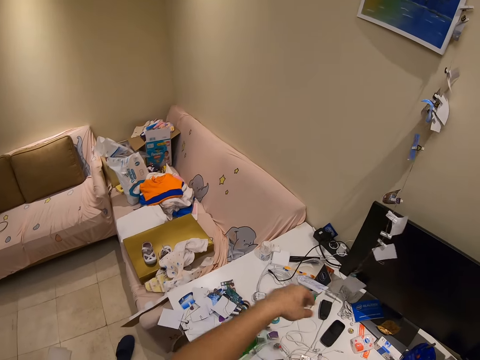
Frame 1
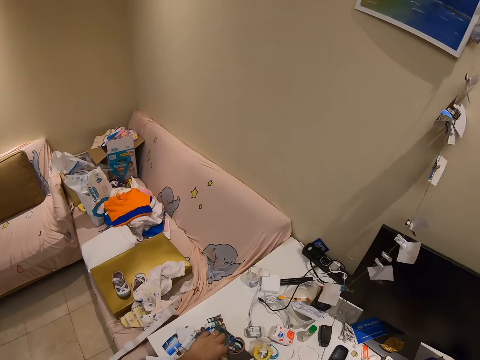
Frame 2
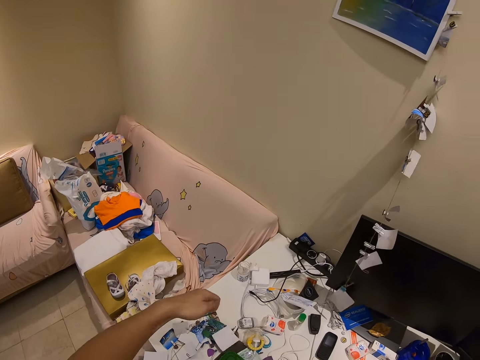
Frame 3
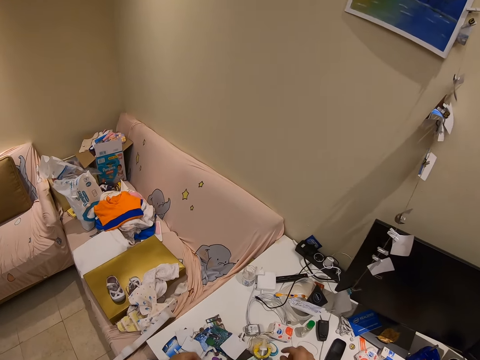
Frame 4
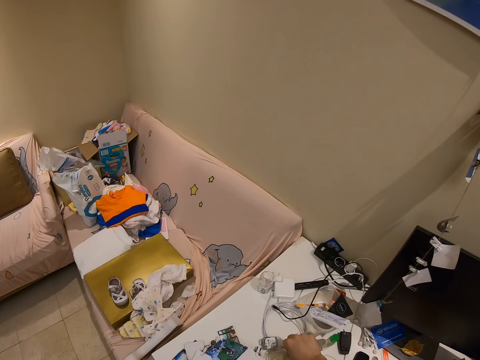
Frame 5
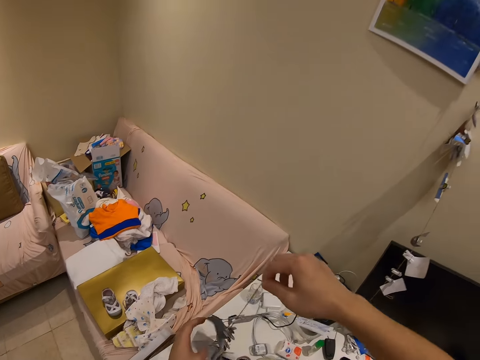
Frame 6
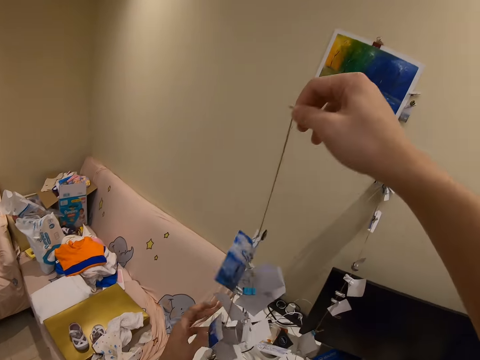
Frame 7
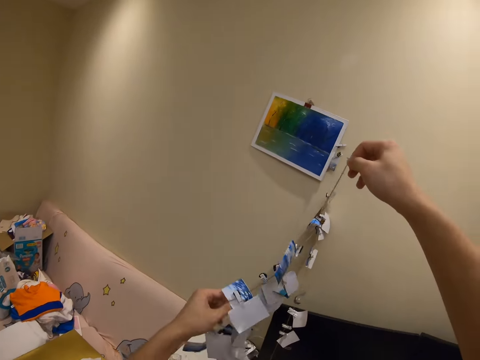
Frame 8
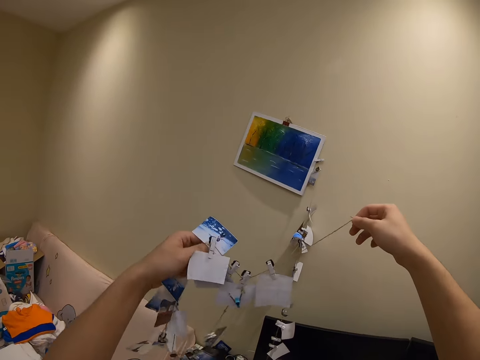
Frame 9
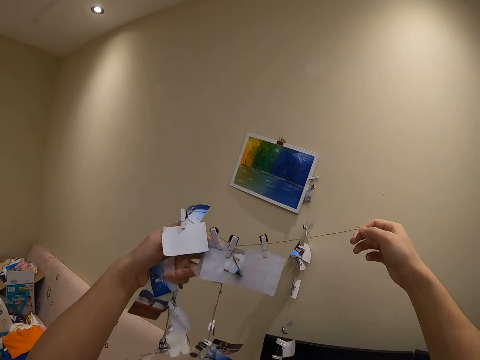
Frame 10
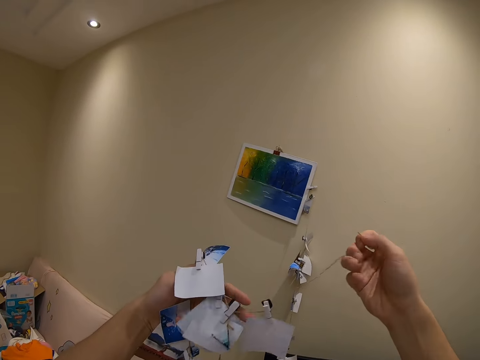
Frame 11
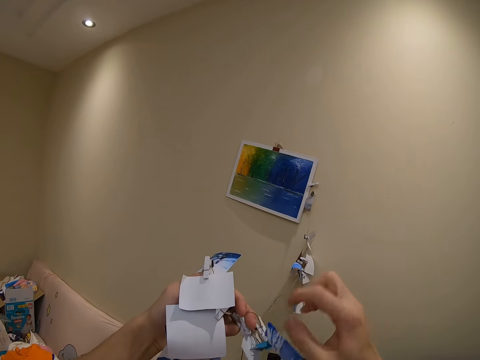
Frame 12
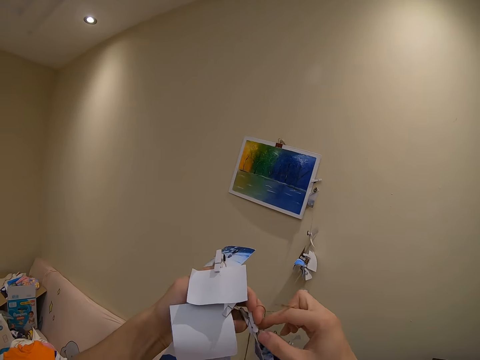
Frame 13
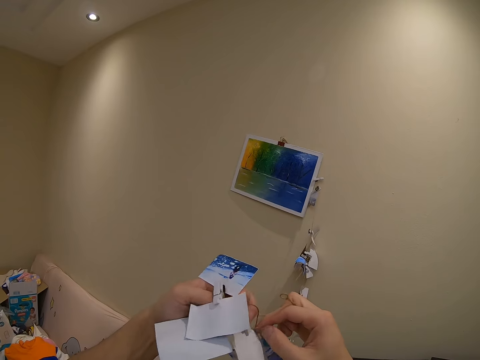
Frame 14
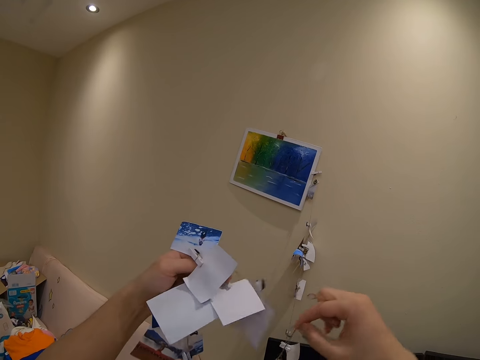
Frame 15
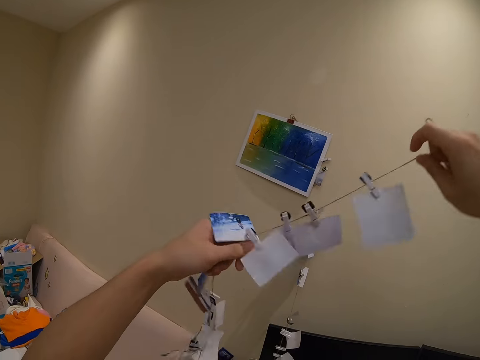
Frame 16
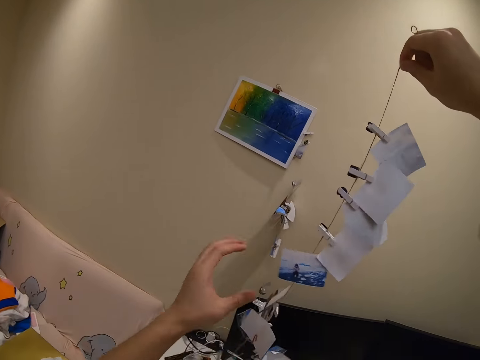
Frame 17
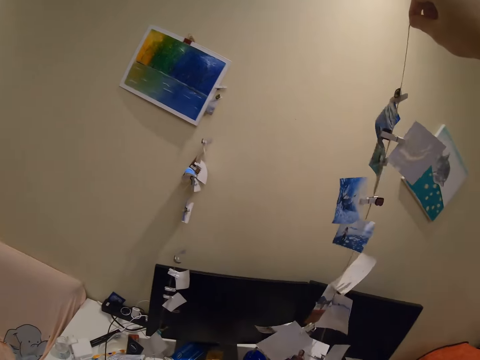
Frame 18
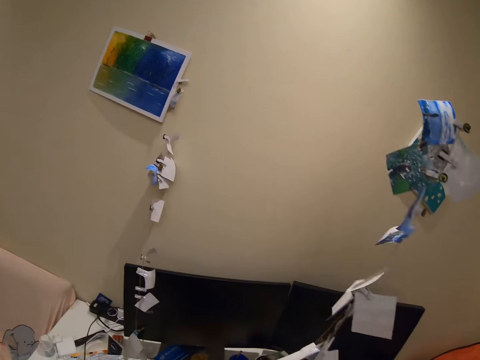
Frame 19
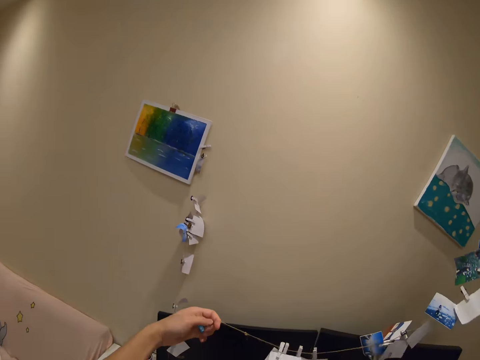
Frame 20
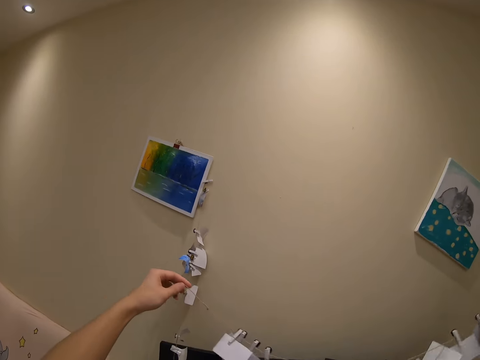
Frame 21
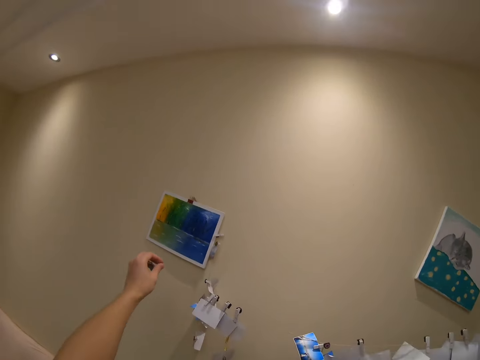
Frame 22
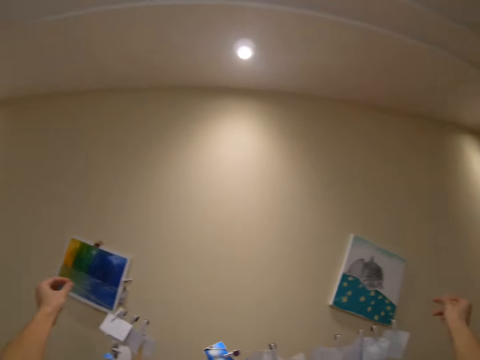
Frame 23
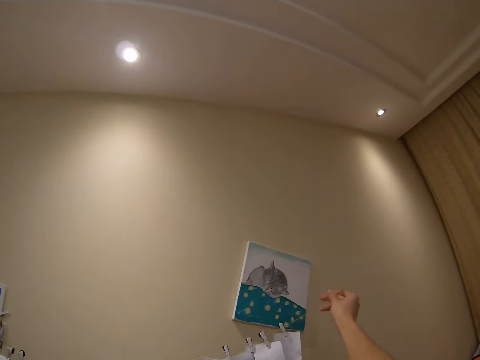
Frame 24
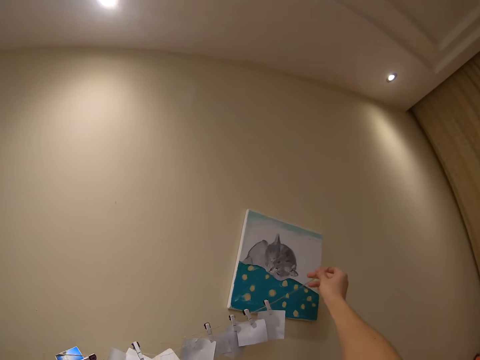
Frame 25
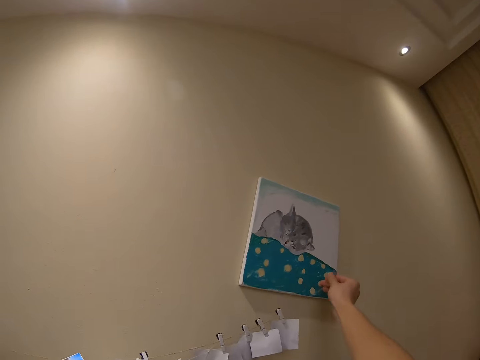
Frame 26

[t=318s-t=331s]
The camera wearer takes something.

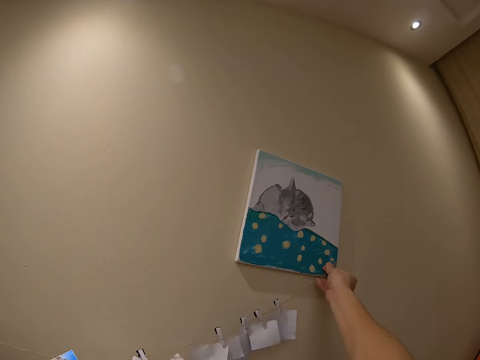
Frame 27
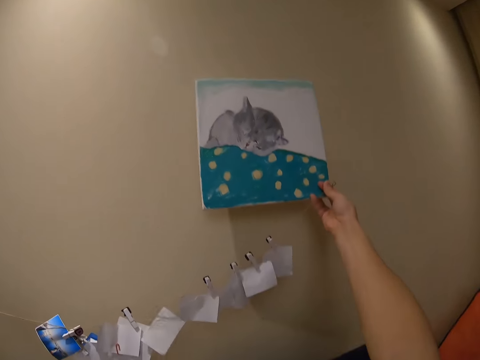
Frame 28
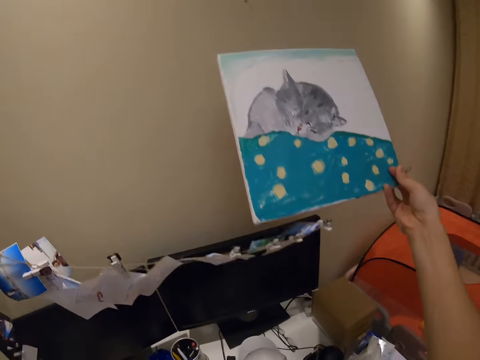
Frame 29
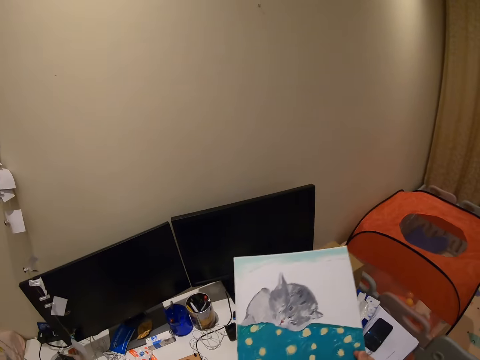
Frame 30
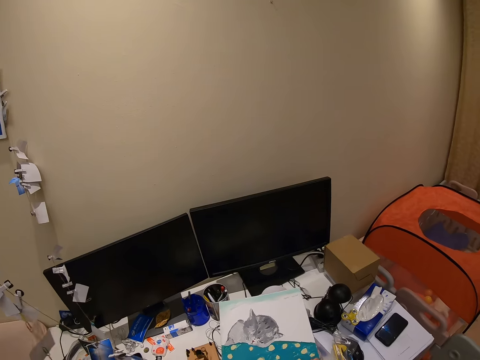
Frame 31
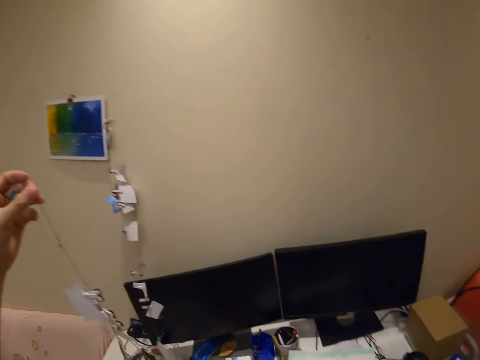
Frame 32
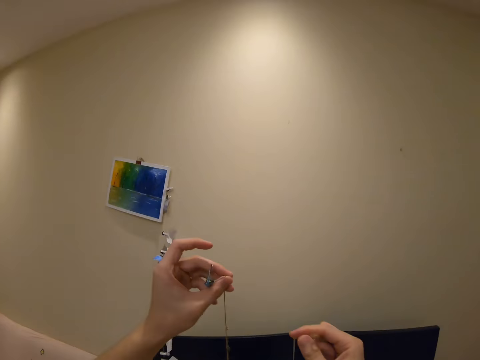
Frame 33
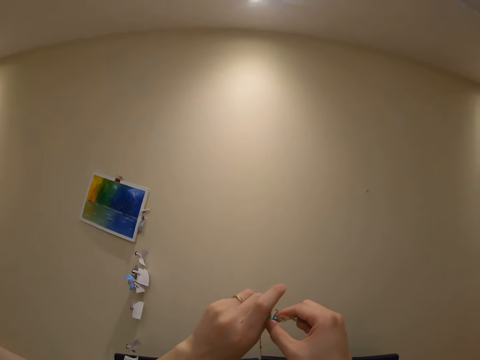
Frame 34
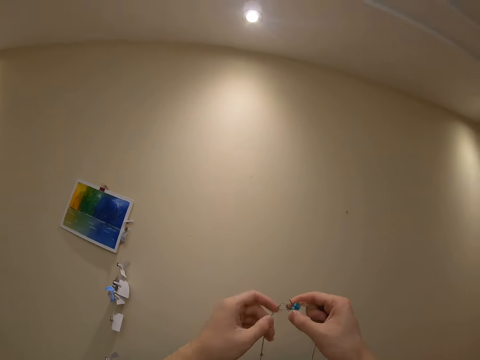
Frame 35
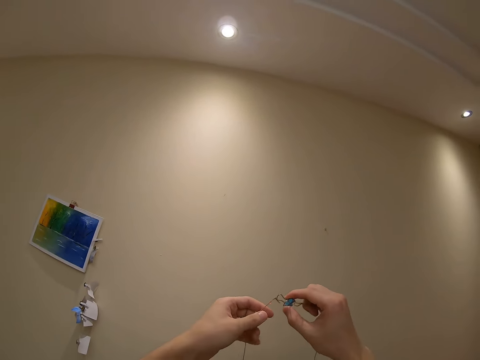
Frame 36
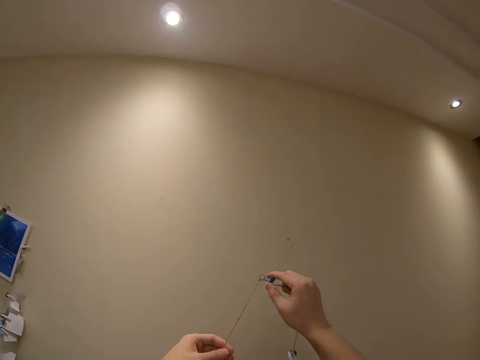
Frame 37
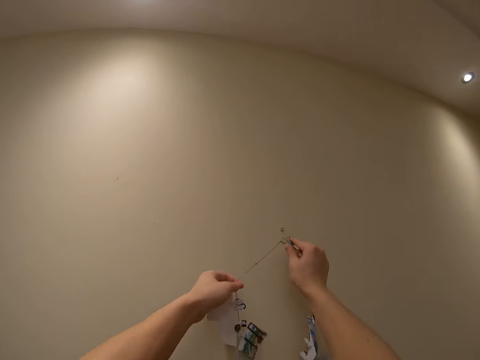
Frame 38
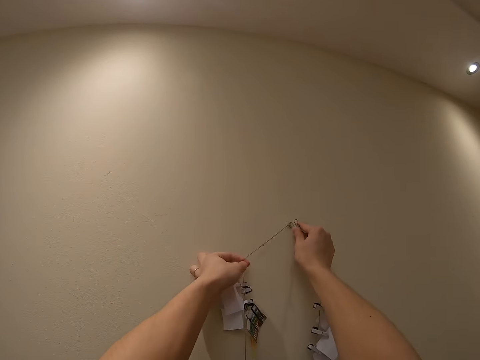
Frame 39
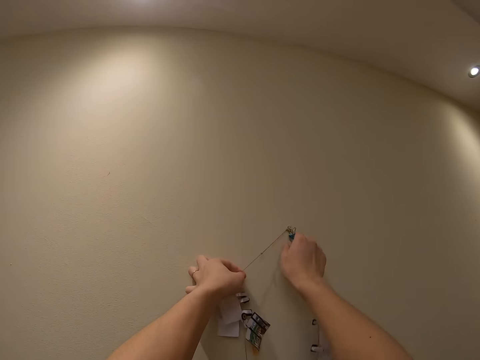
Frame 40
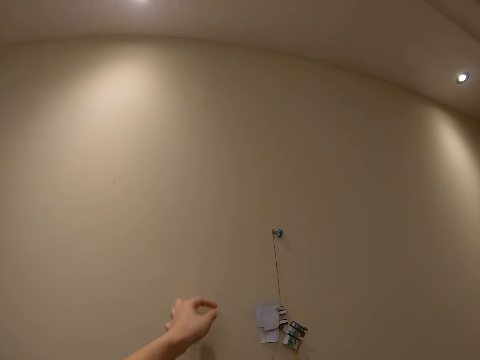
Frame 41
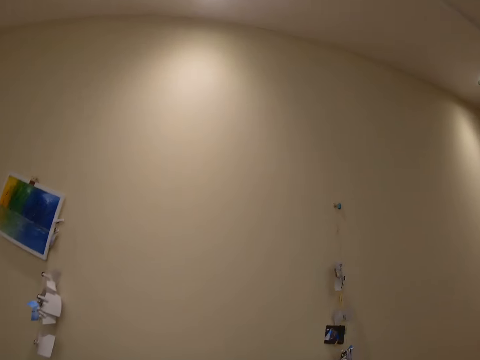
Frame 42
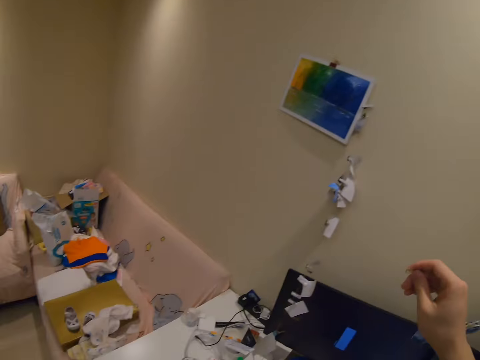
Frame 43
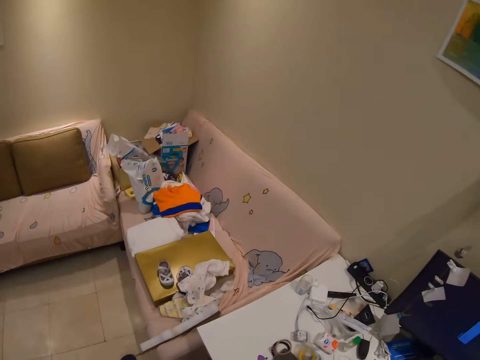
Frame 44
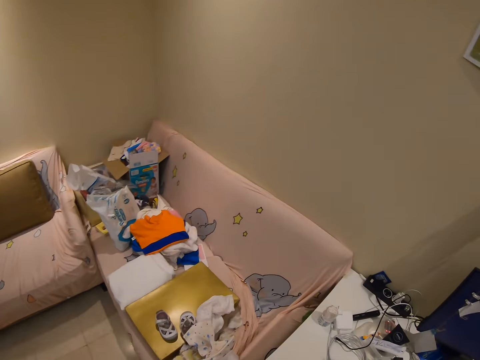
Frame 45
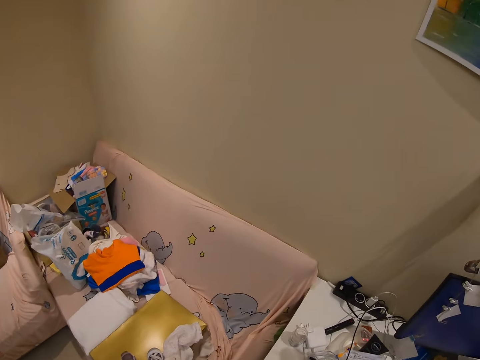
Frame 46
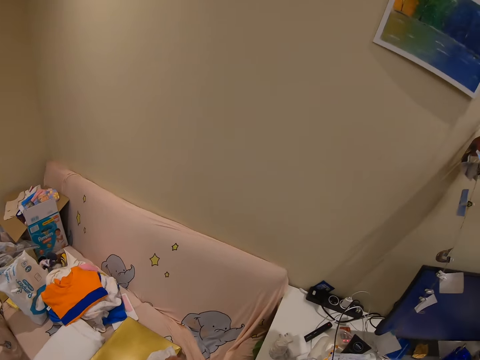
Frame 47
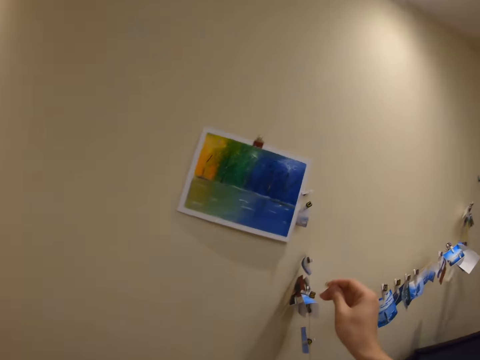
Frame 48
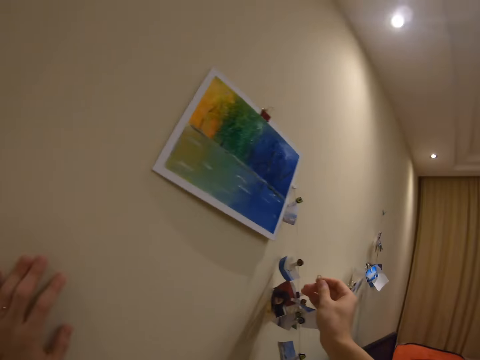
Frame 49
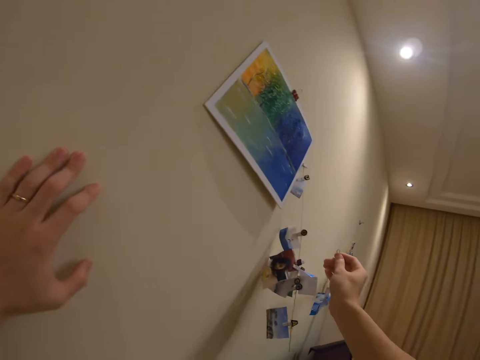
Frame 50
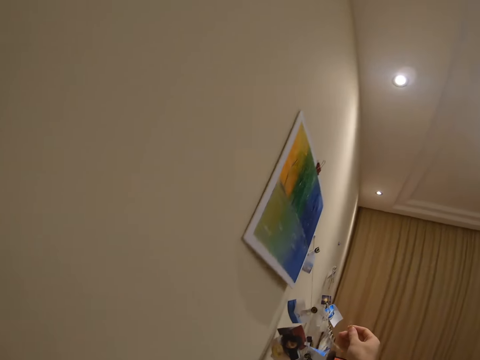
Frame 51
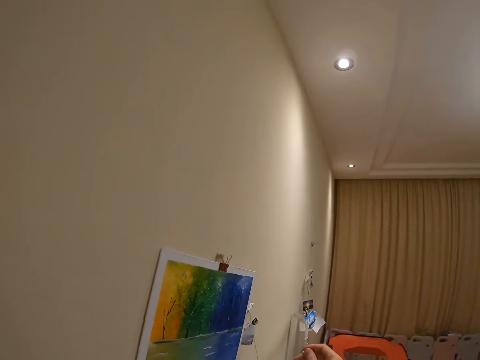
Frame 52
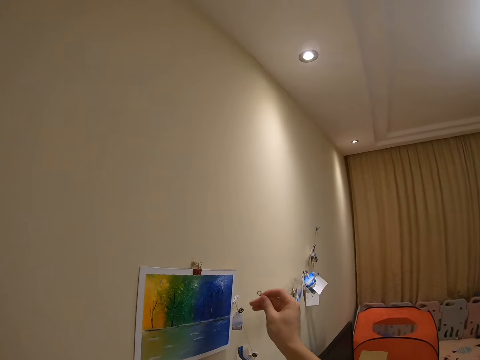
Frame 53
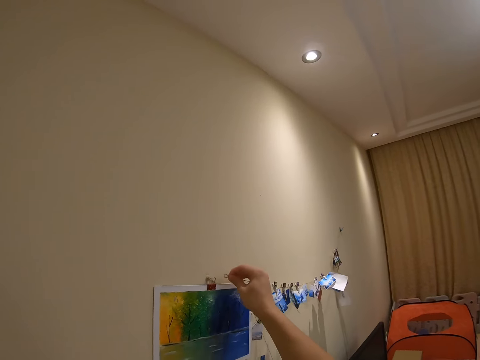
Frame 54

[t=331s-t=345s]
The camera wearer hangs something on the wall.
